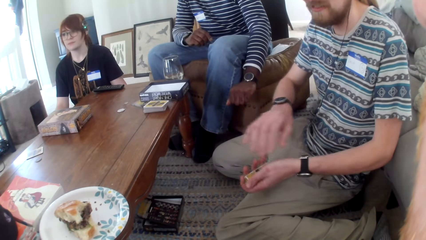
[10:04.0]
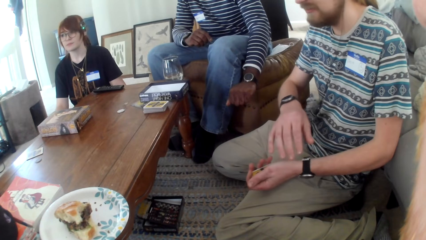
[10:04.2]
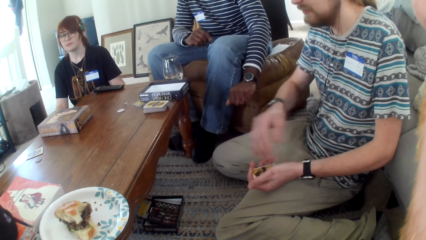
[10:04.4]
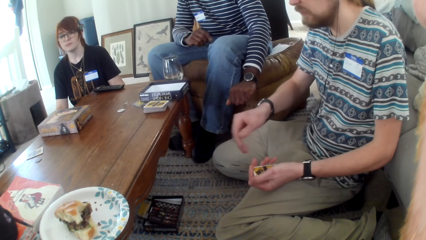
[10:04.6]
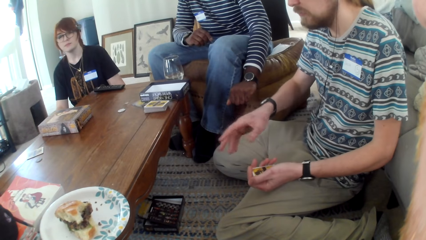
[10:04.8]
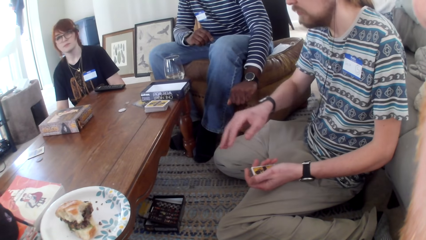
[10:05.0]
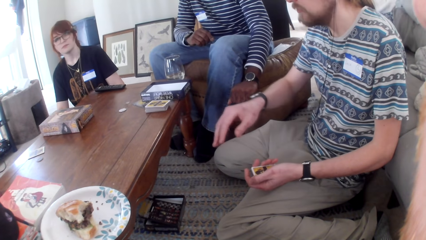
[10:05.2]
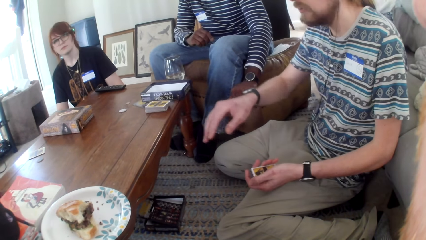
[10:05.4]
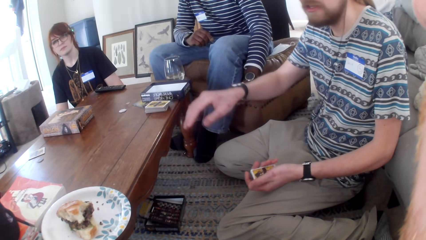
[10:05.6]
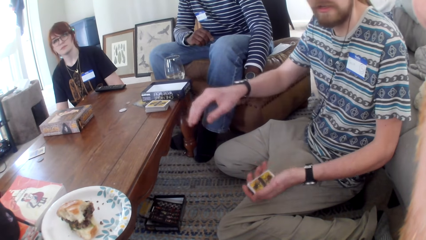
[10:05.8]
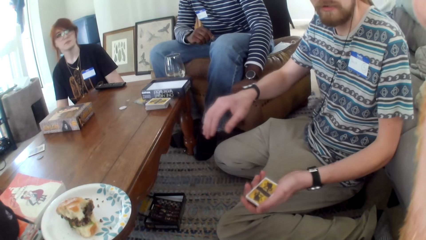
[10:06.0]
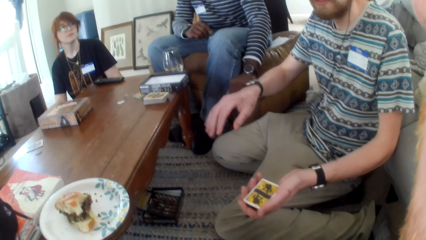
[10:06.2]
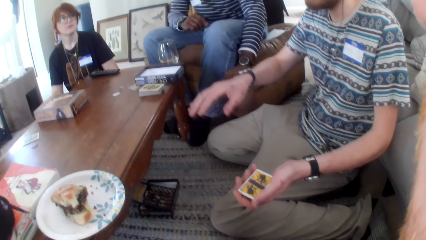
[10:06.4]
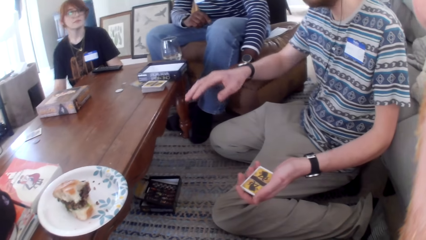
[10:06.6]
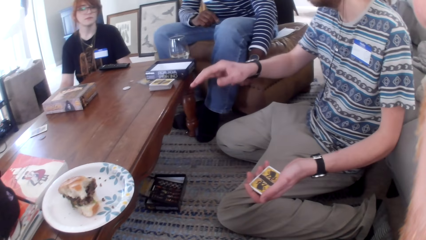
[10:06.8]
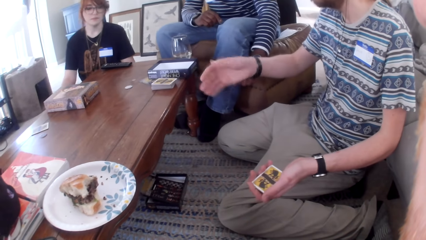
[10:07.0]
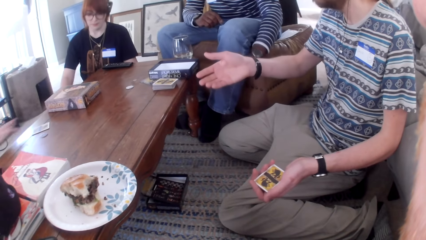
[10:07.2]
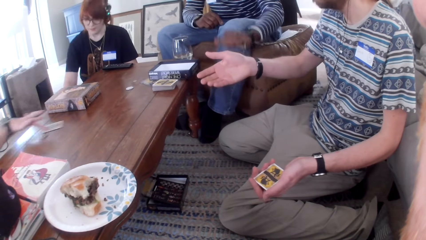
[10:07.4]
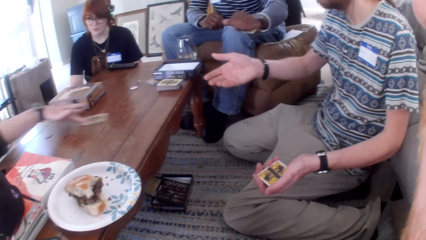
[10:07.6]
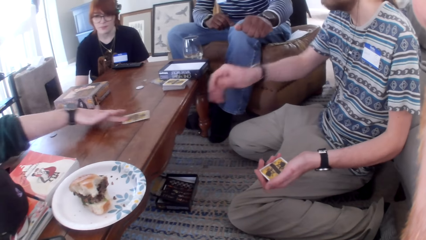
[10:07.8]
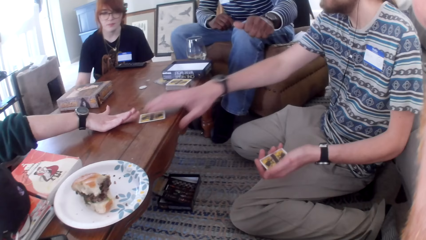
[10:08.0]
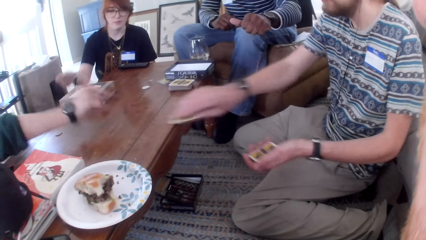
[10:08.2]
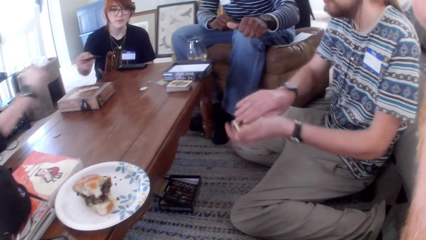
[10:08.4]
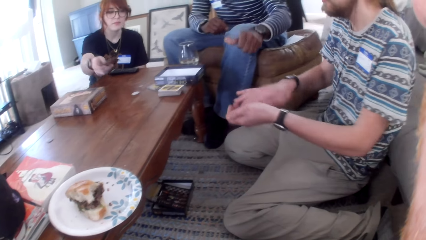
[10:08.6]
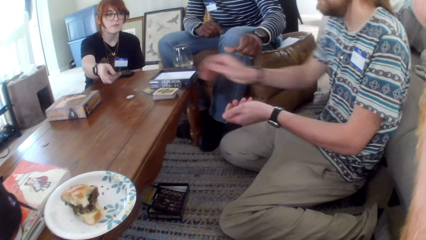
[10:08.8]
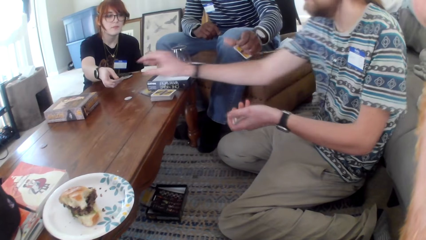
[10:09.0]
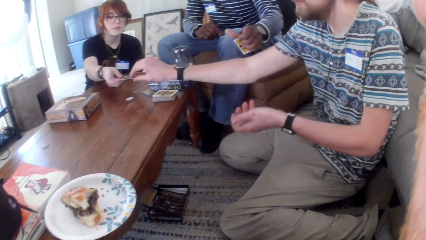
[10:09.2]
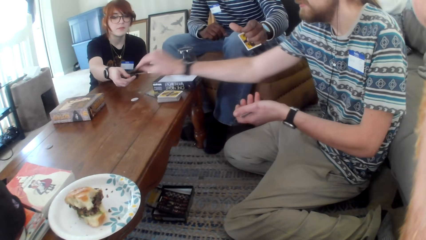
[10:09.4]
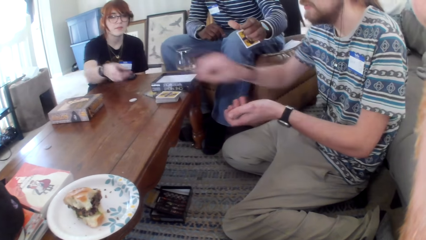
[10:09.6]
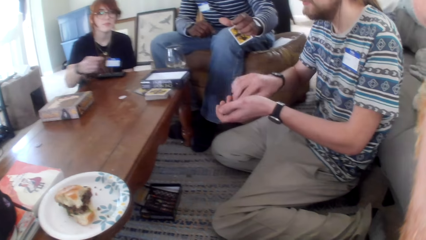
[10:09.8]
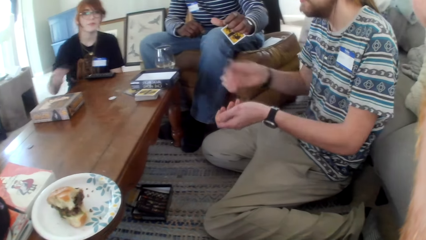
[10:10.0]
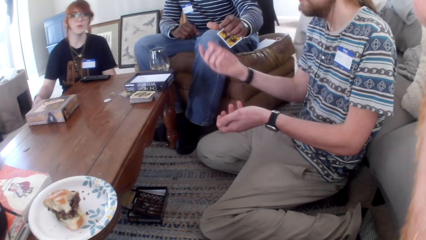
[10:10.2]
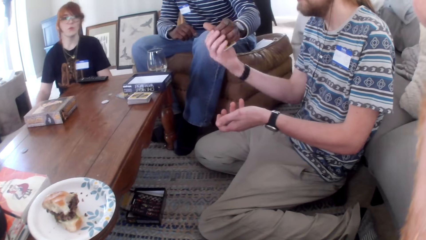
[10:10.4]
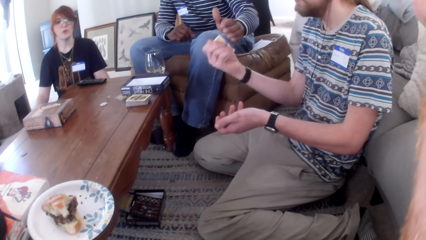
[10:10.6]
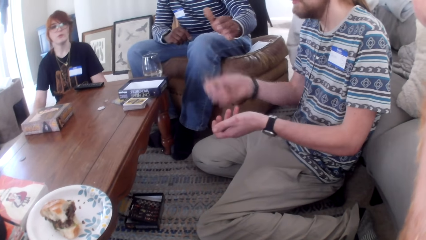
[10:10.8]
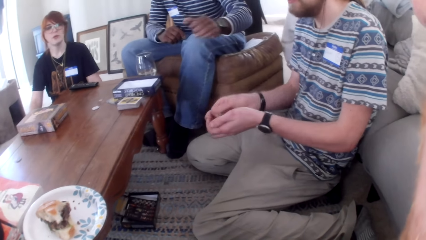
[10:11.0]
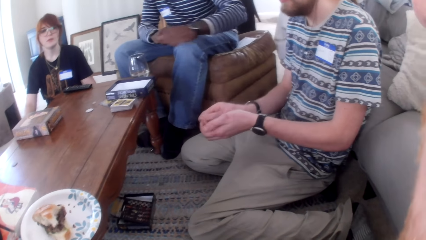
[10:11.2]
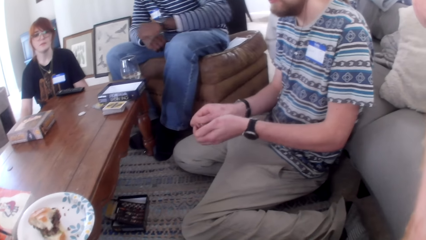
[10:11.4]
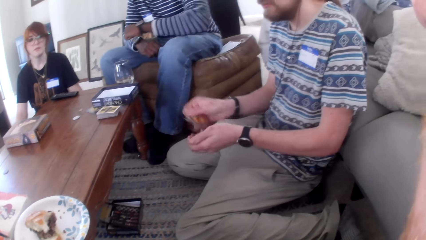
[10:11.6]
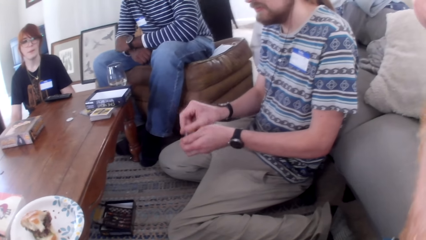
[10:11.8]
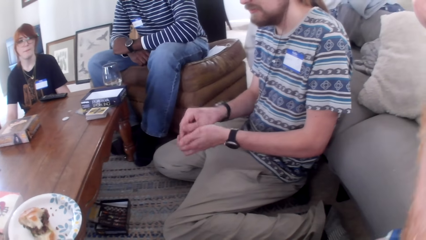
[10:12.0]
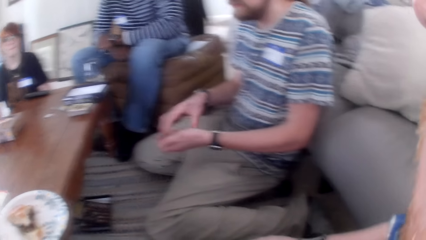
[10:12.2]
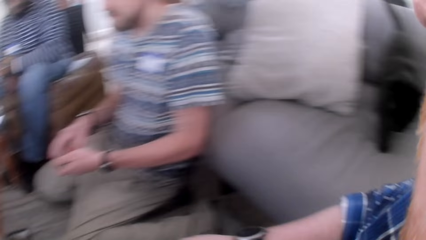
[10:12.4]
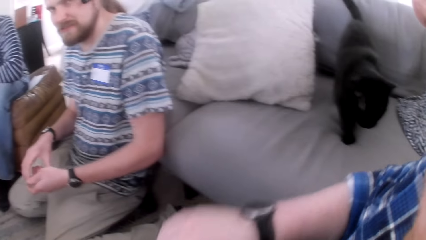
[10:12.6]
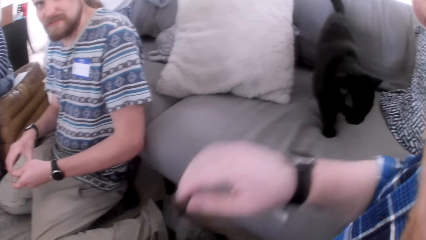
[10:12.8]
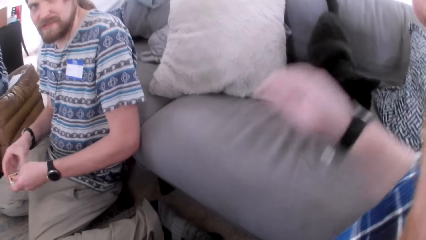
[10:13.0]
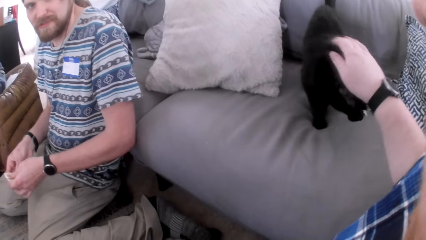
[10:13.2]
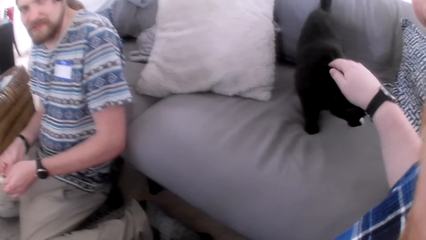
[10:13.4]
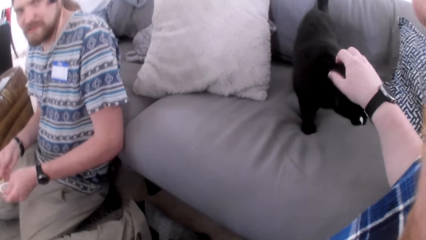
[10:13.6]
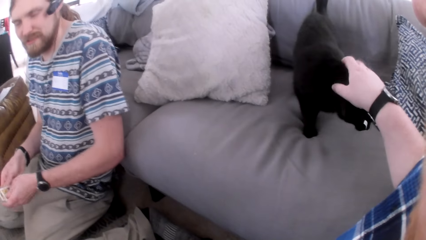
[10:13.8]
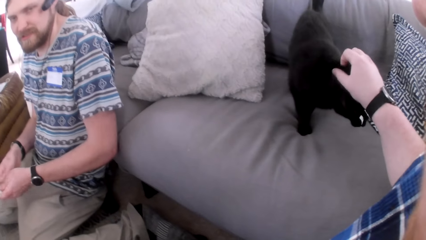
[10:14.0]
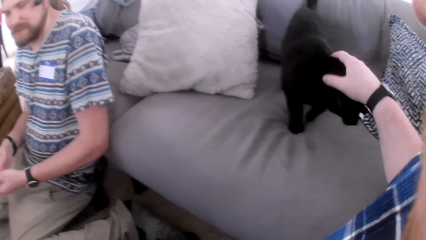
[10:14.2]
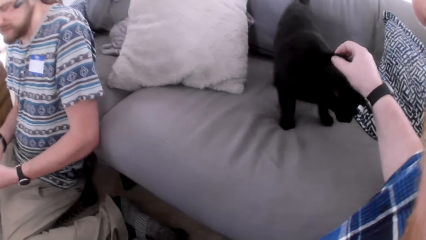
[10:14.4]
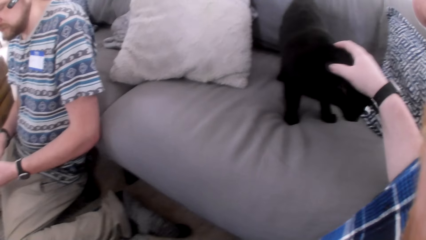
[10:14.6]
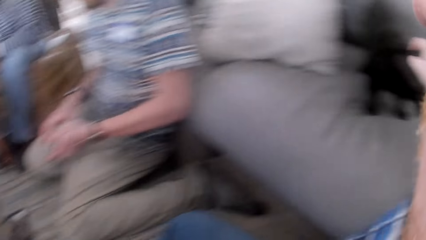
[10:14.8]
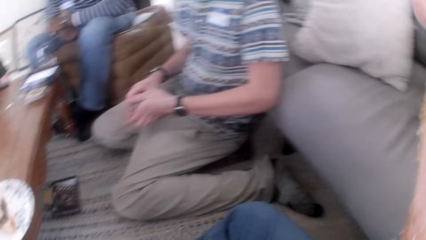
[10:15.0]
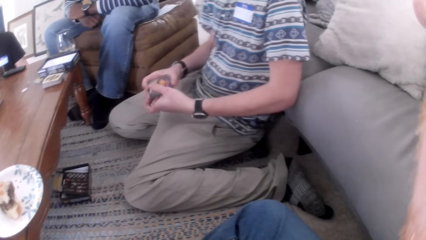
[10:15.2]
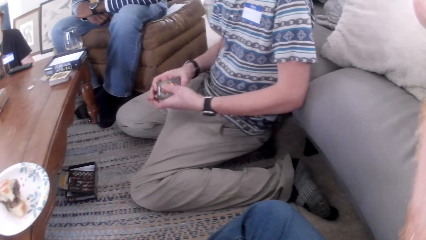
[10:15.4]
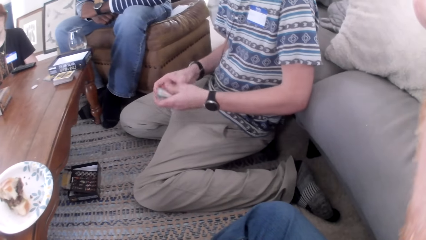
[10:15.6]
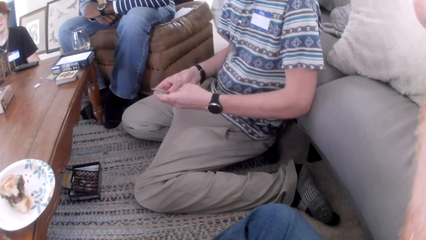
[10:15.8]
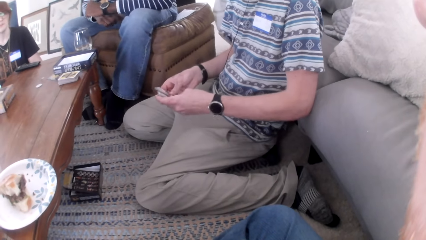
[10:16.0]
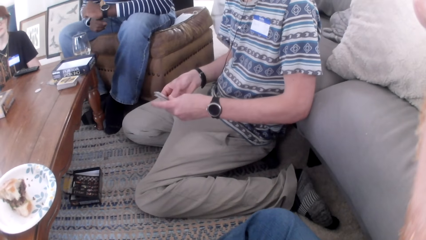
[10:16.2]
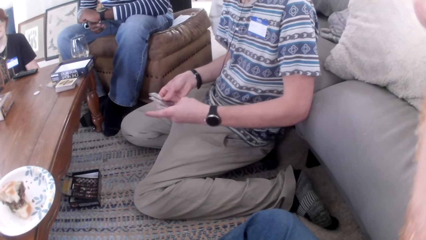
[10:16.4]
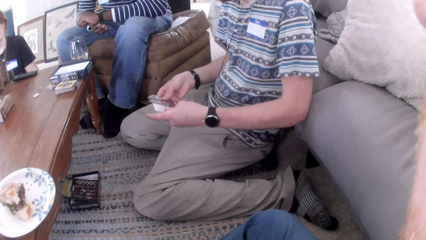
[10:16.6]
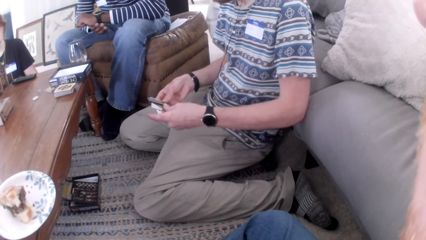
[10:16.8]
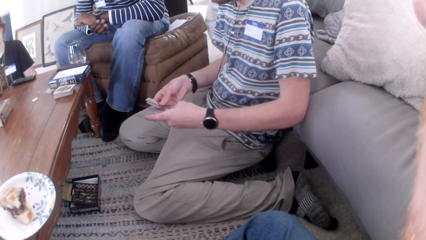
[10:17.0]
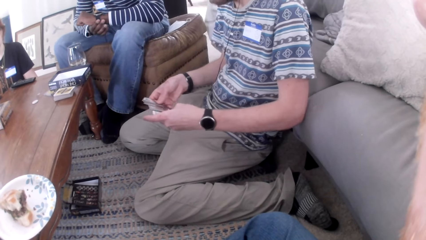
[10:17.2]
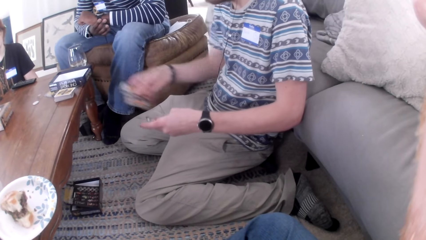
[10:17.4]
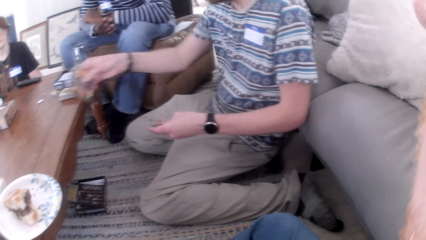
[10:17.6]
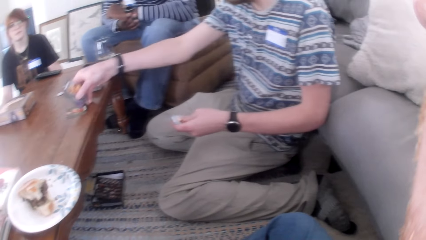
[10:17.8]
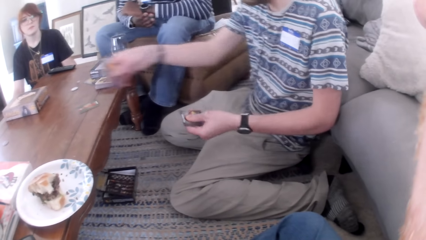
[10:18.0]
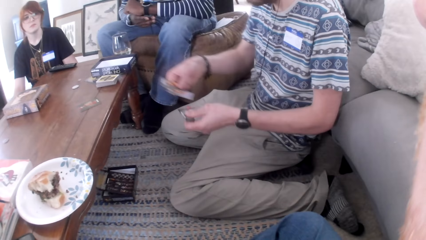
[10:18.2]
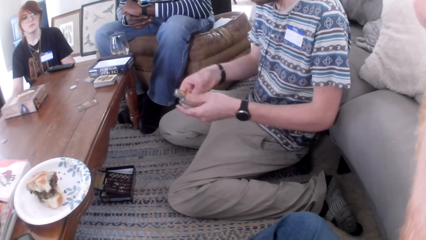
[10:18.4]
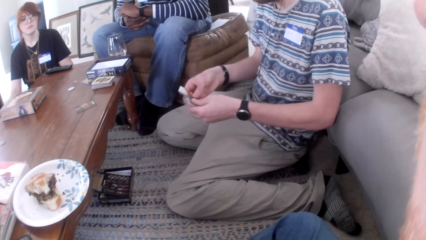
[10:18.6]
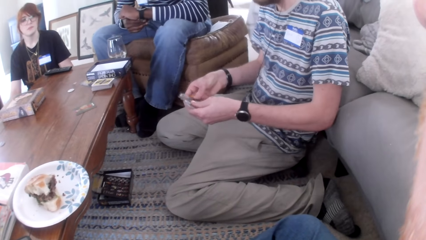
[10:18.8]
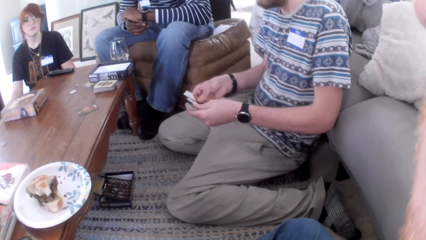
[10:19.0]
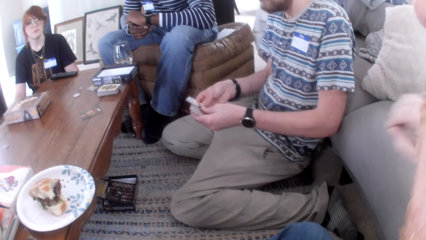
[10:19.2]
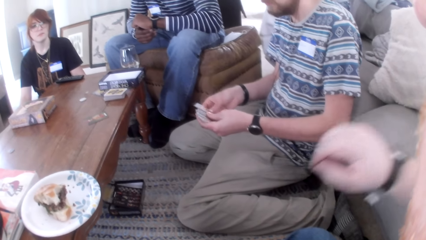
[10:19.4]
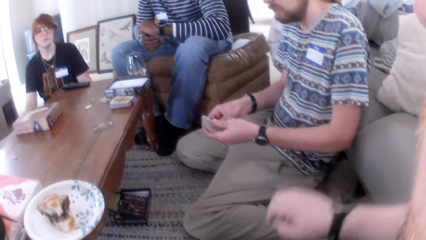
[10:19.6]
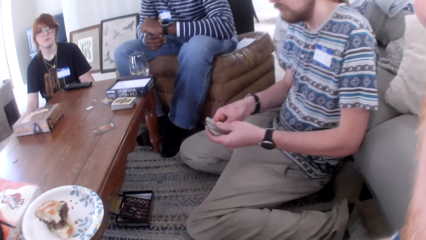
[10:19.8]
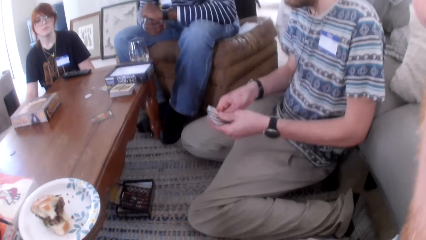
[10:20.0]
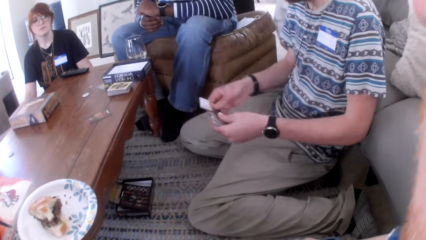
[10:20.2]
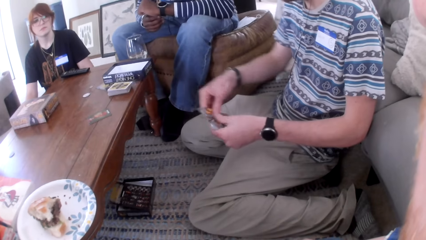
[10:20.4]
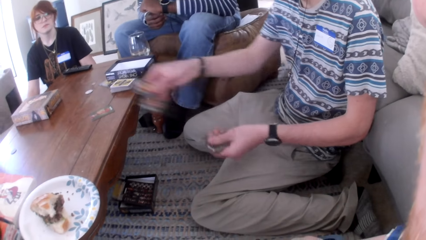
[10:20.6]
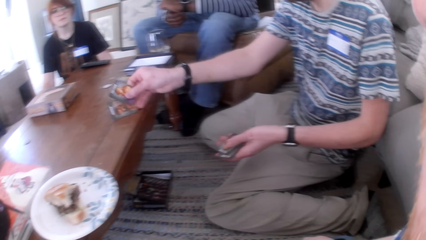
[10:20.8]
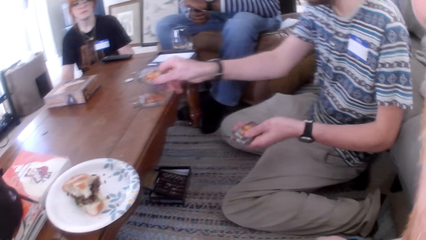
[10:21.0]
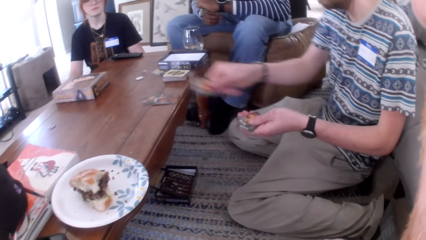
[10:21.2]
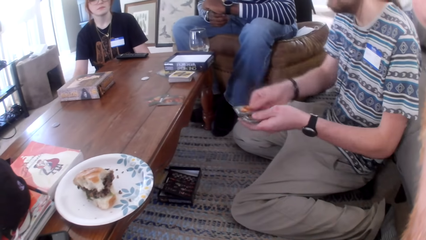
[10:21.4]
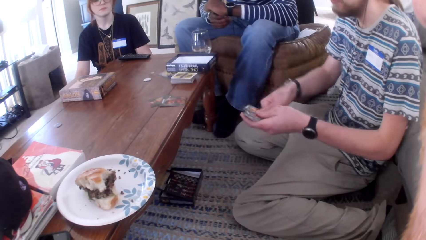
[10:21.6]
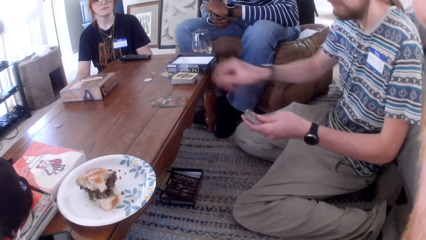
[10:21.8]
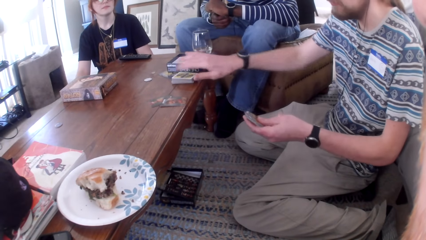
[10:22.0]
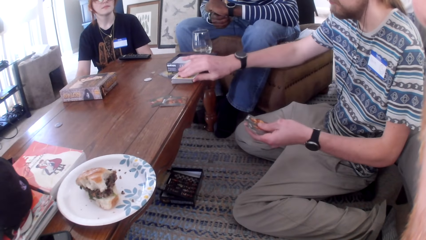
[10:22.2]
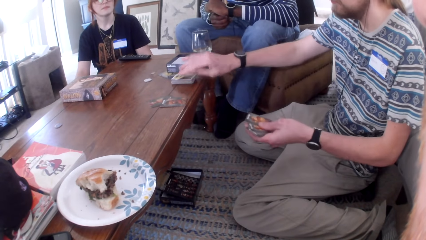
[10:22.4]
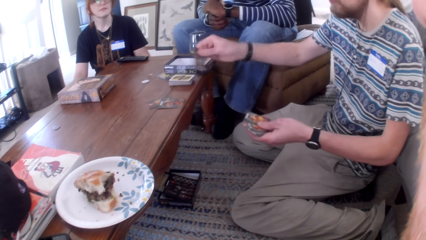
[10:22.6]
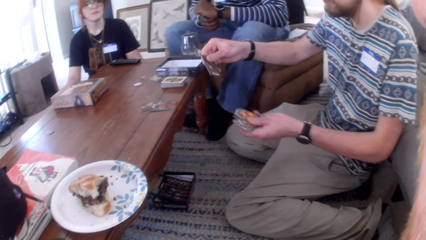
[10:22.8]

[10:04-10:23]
A woman talks. A man moves a hand and talks. The woman moves a card on the table. The woman gives the man a card. The man picks a card from the table. Another woman gives the man a card. Another man gives the first man a card. The other man talks. The camera wearer talks. They touch the cat. The first man shuffles the cards. The first woman talks. The first man puts a card on the table. The first woman talks. The camera wearer moves a hand. The first man shuffles the cards. The first man puts a card on the table.
